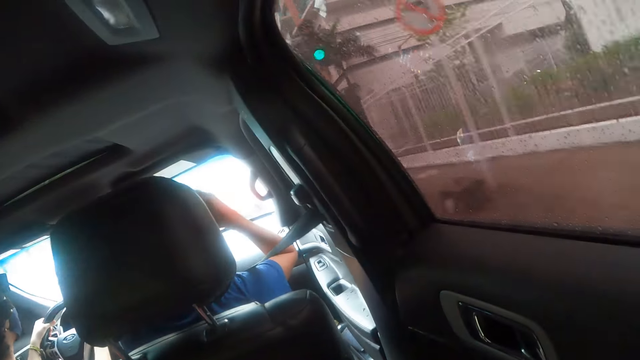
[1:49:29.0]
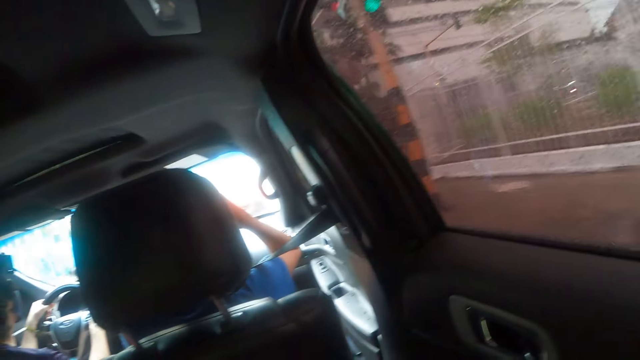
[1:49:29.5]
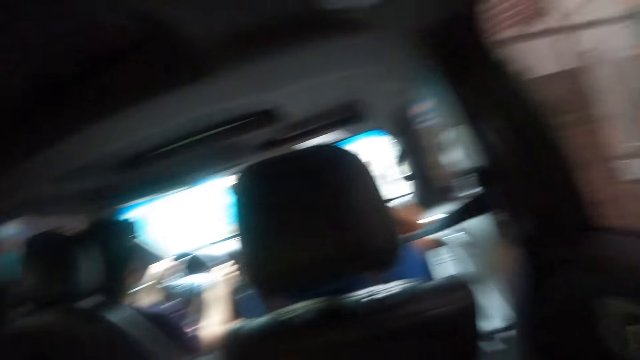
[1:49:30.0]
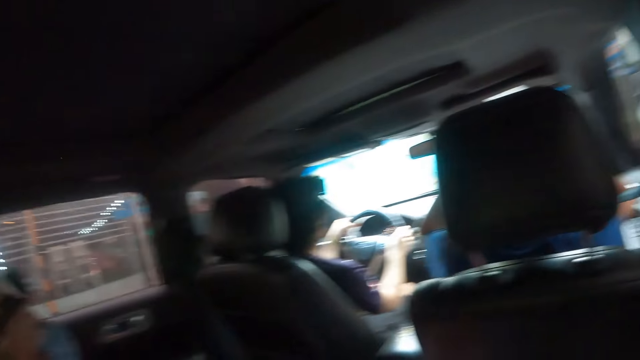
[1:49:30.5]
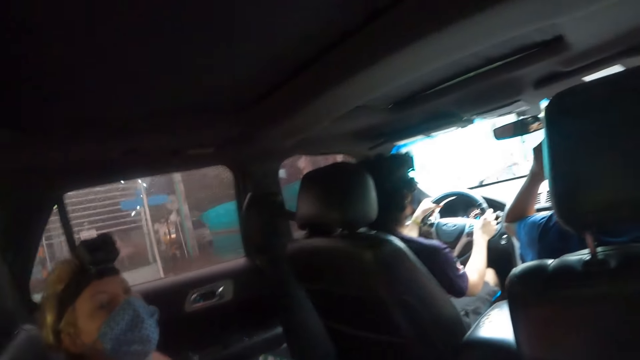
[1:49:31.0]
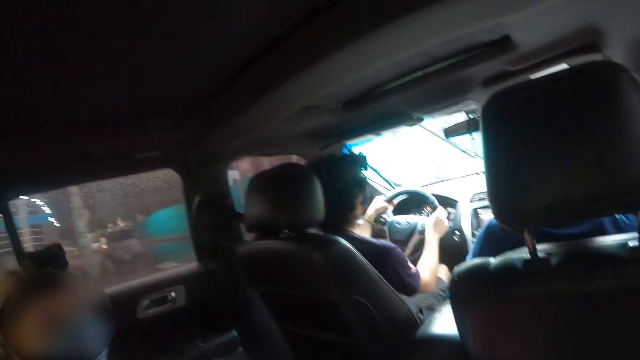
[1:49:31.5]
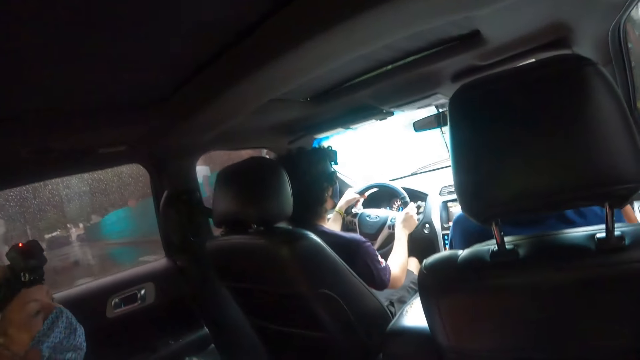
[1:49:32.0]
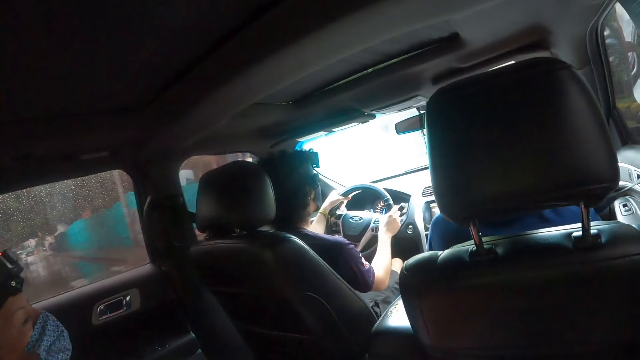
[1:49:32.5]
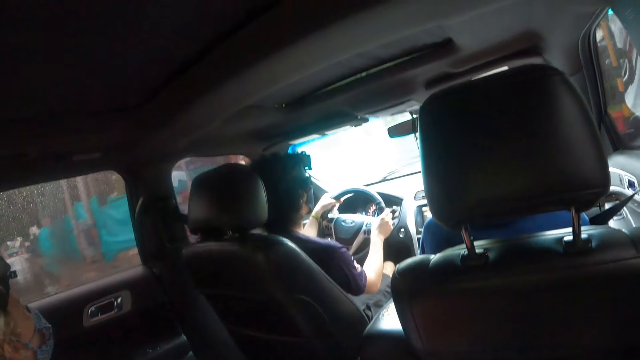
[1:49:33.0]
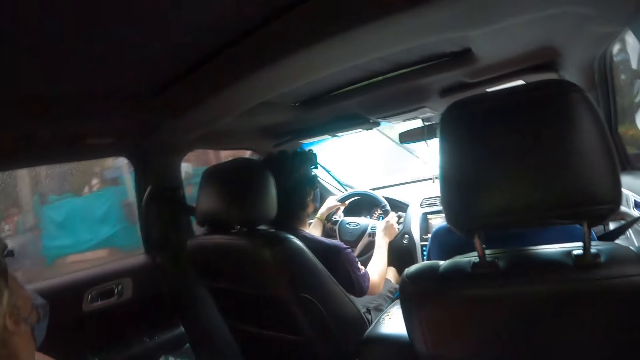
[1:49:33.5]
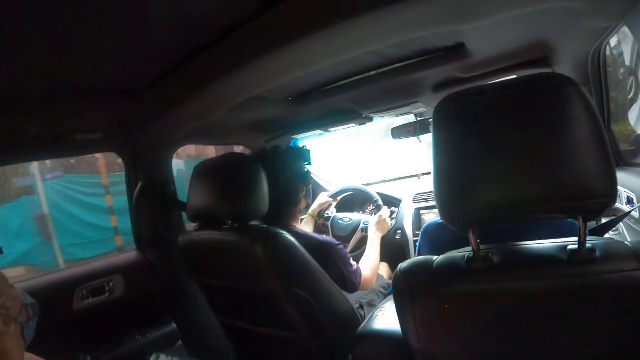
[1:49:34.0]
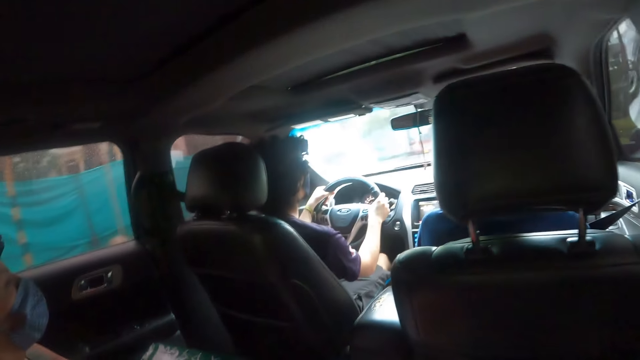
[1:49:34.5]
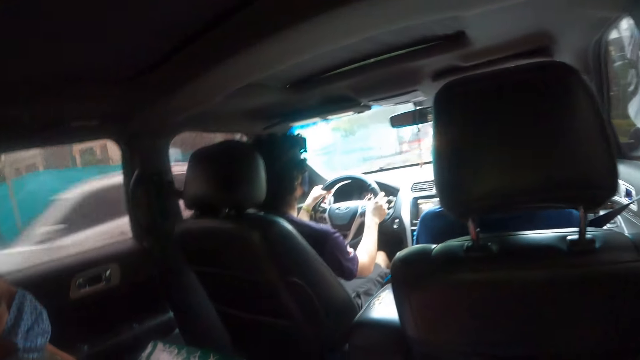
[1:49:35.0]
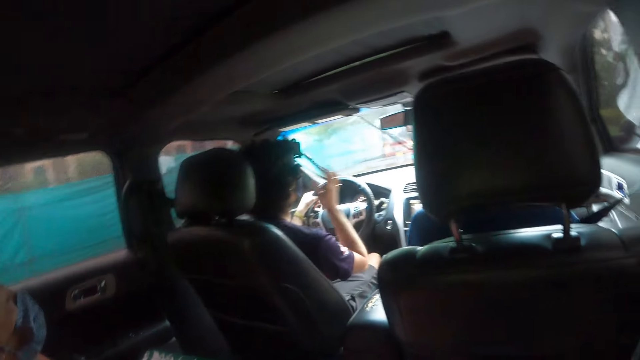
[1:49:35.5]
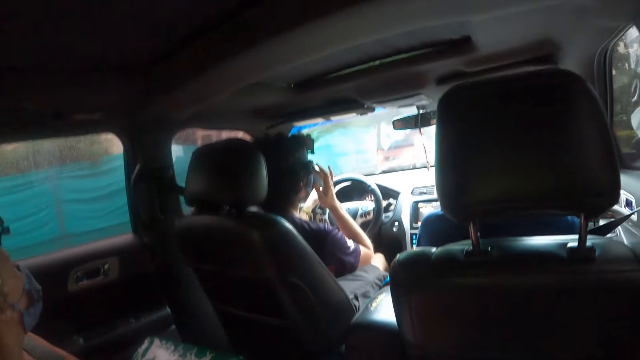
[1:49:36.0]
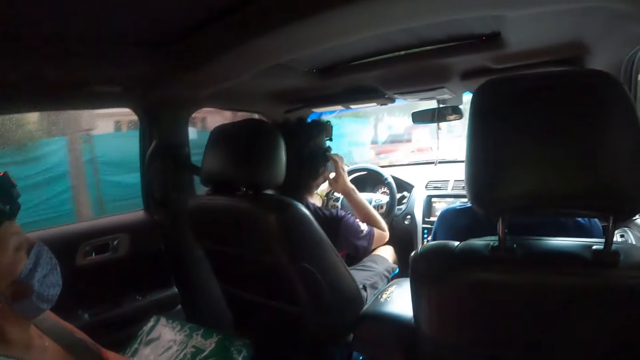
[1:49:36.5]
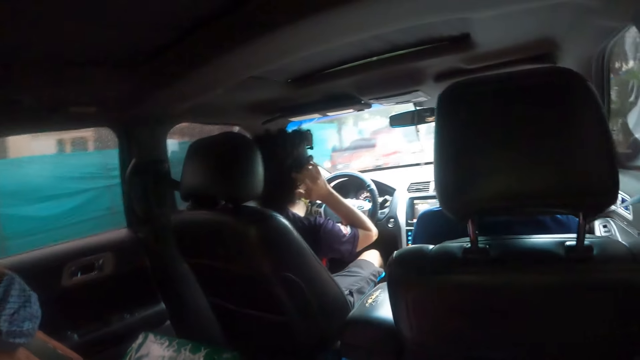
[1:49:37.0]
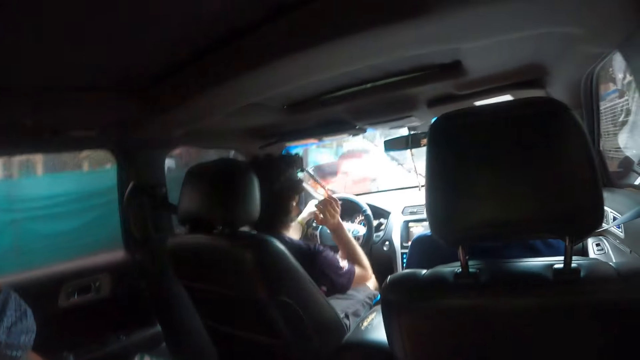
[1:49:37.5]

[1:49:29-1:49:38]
The camera wearer looks through the window. They look sideways. The man scratches his eye with his right hand.

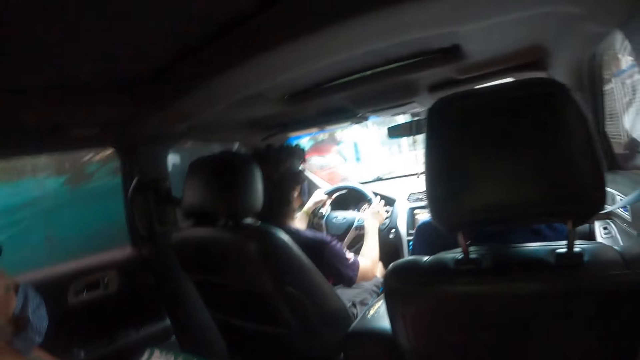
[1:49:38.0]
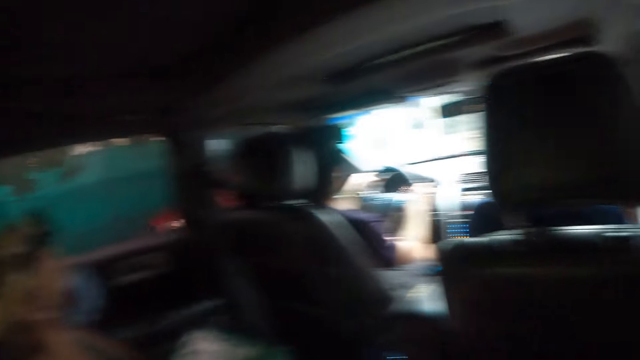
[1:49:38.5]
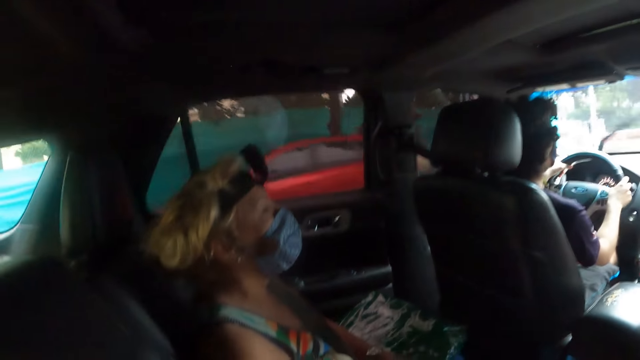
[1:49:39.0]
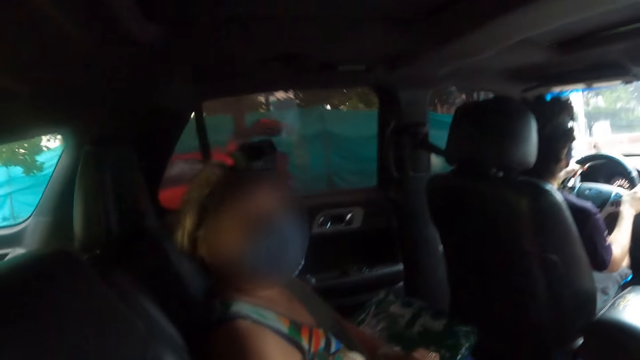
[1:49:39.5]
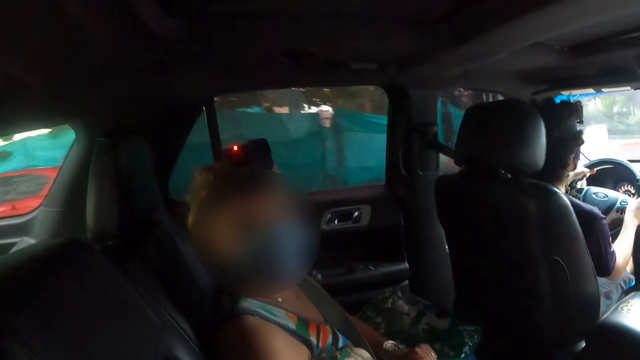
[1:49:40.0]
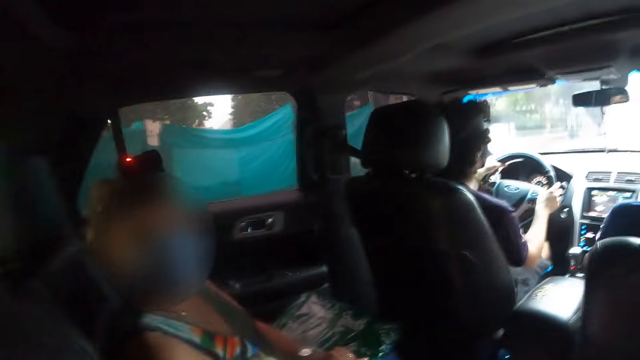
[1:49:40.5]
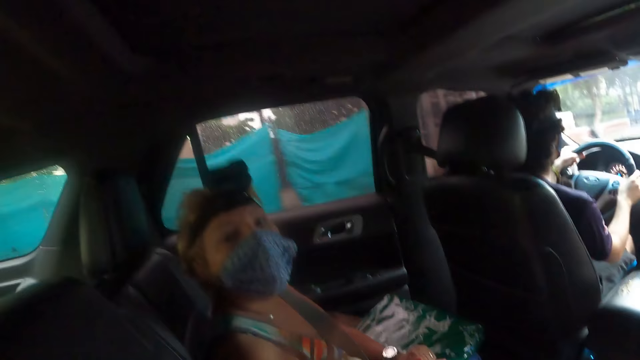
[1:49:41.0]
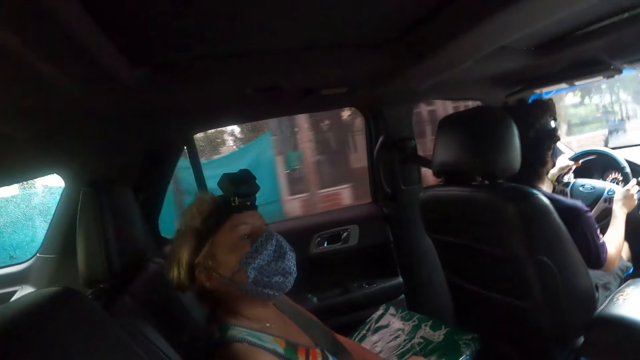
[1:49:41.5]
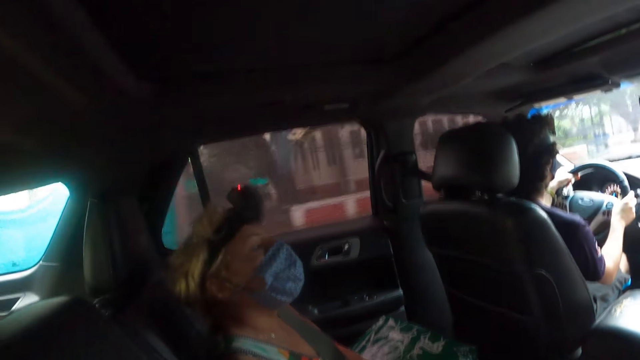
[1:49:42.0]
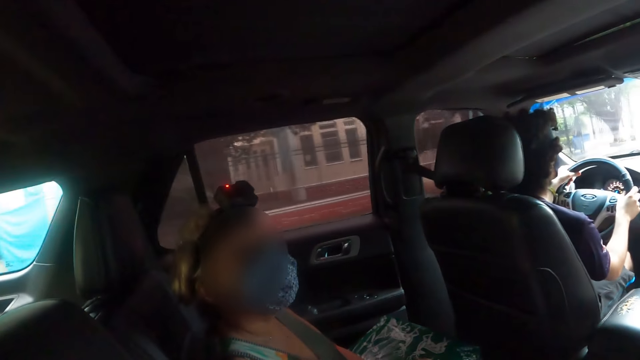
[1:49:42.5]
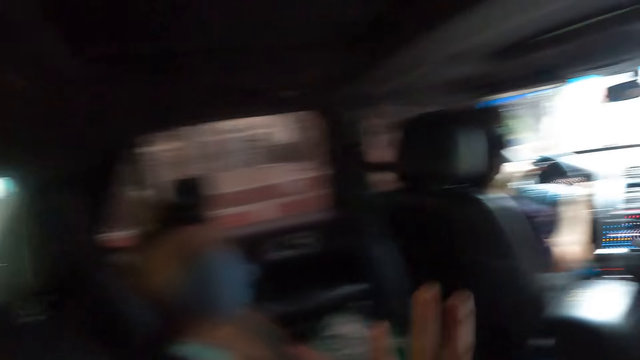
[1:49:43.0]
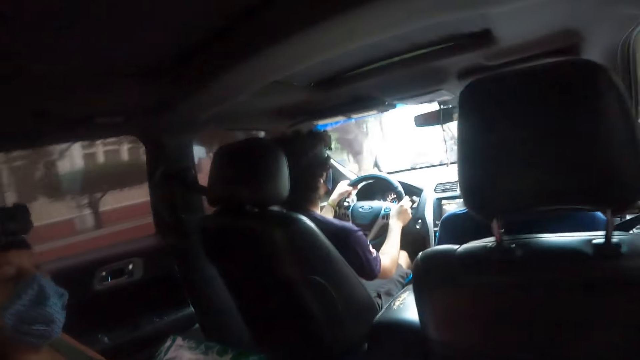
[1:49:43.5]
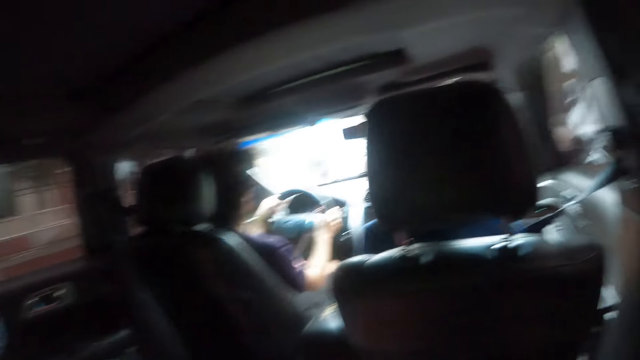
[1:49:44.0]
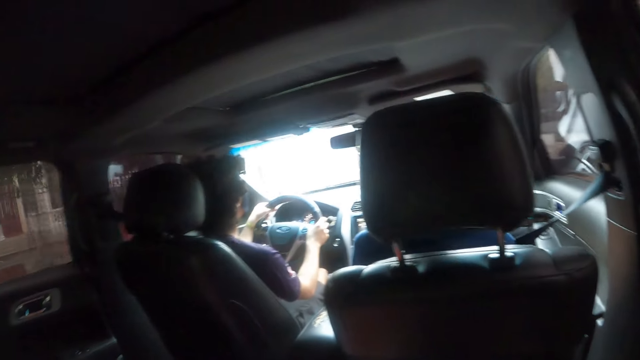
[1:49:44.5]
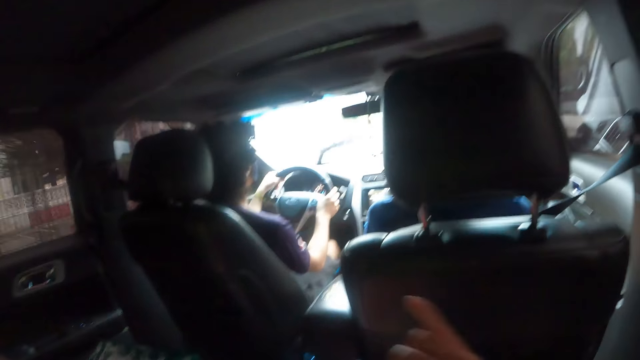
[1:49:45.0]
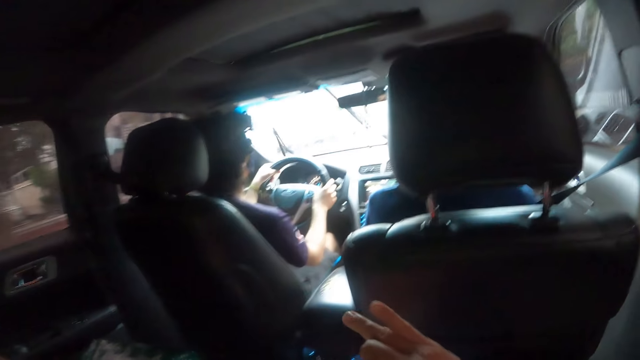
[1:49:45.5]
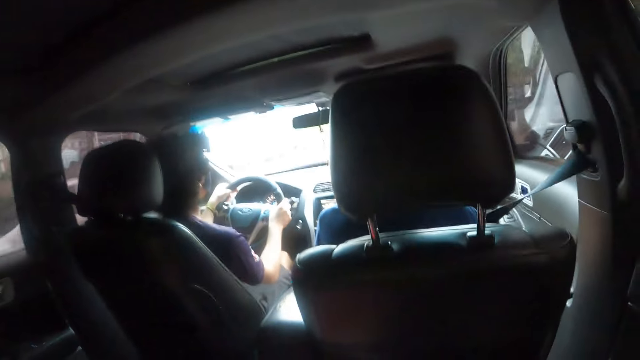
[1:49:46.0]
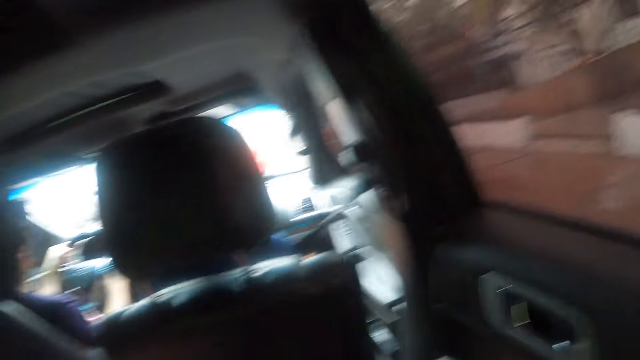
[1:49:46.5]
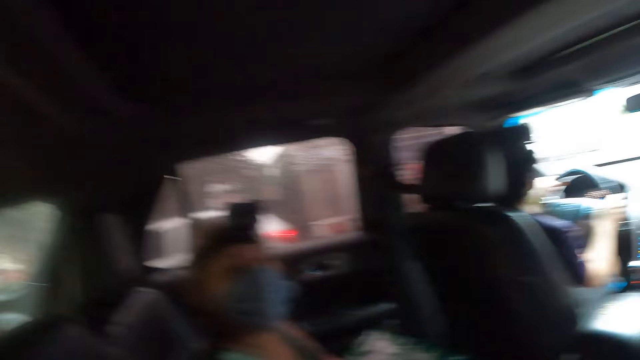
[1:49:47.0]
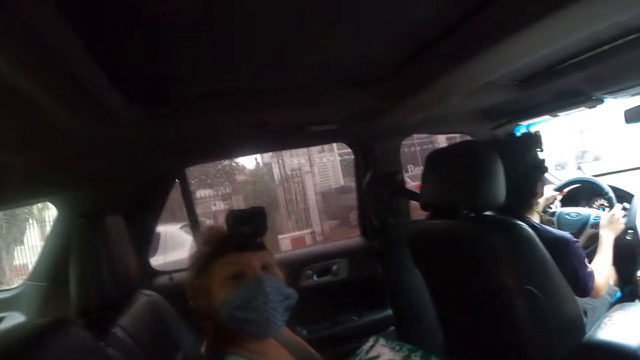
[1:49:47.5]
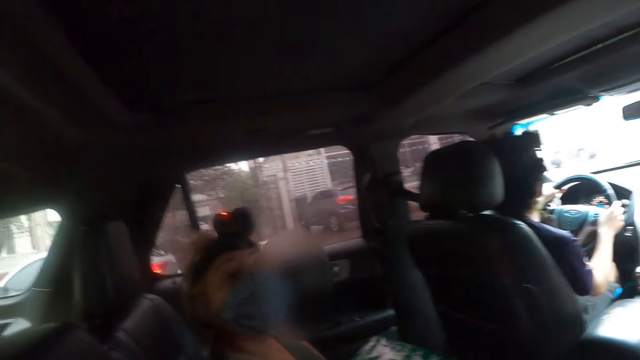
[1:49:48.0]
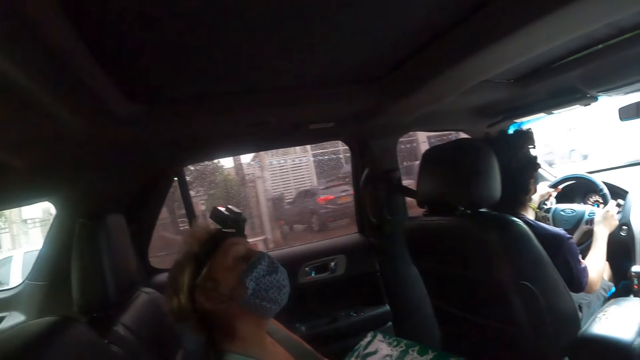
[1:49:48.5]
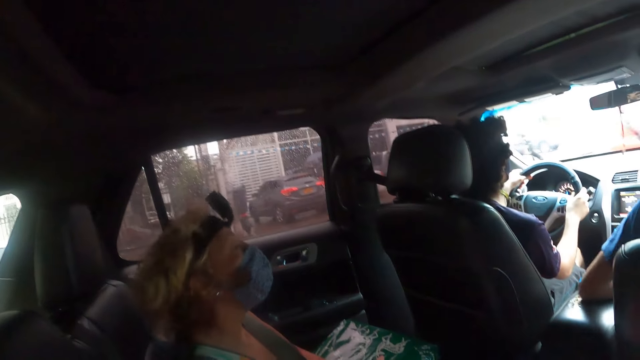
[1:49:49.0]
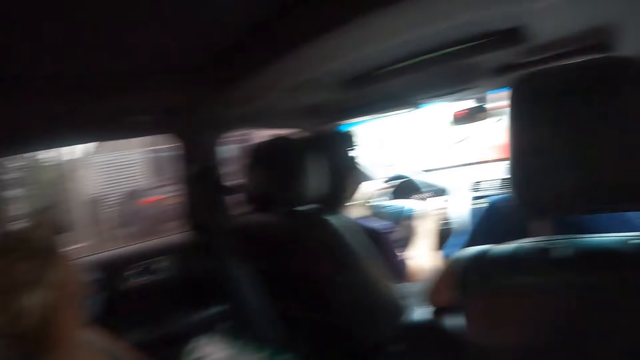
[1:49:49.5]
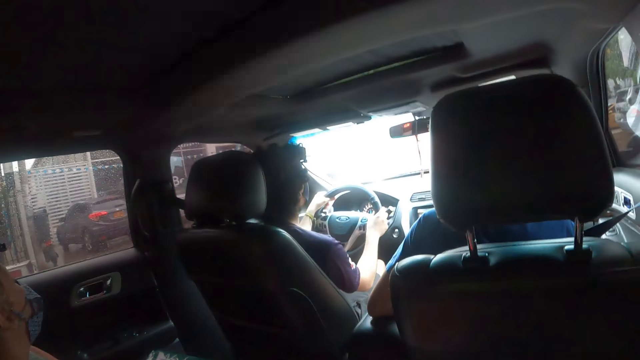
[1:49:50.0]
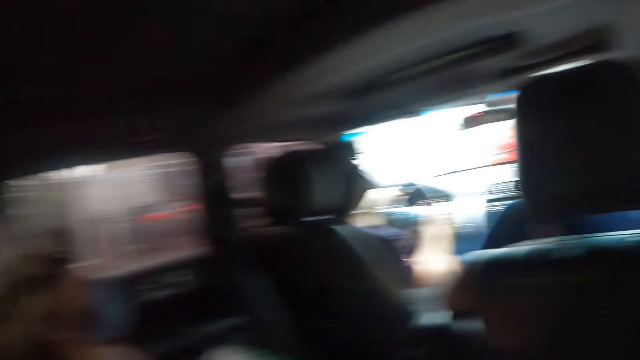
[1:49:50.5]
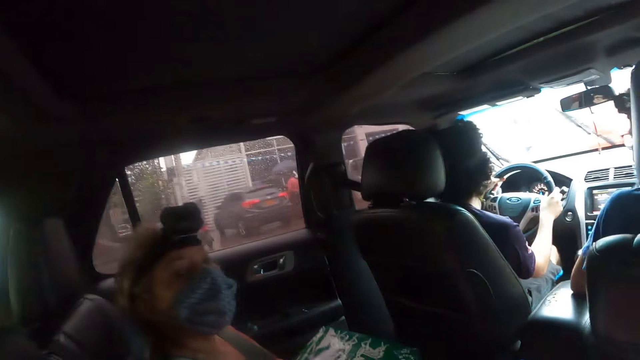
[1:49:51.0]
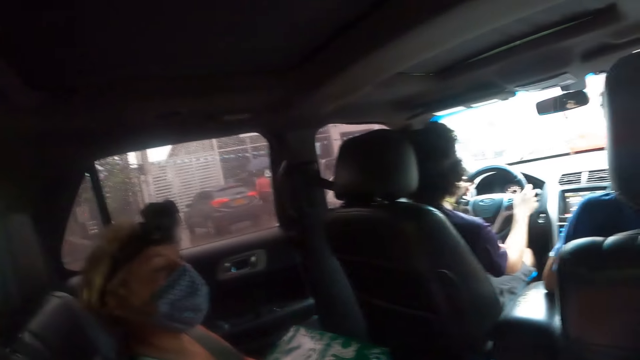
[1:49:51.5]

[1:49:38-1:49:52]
The camera wearer looks in front. The lady looks at the camera wearer and gestures to the camera wearer with her right hand. The camera wearer gestures to the lady with the left hand. They look sideways. They gesture to the lady with the right hand. They look in front.
